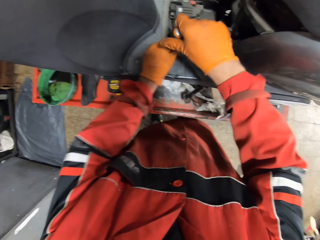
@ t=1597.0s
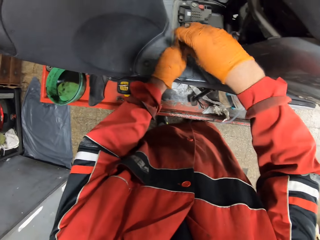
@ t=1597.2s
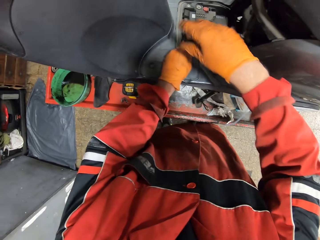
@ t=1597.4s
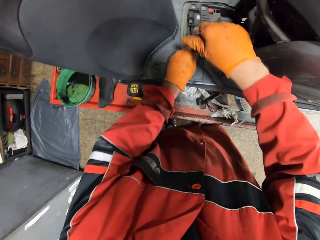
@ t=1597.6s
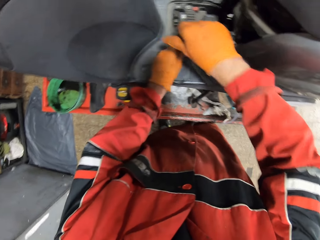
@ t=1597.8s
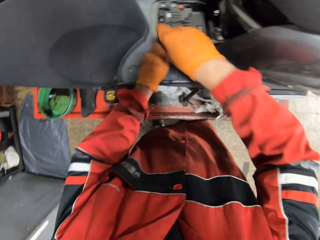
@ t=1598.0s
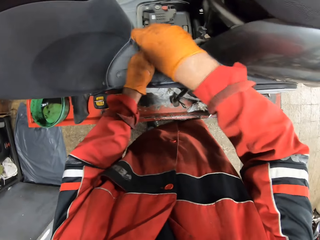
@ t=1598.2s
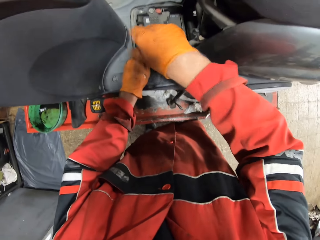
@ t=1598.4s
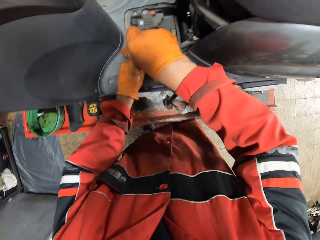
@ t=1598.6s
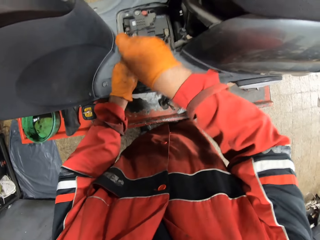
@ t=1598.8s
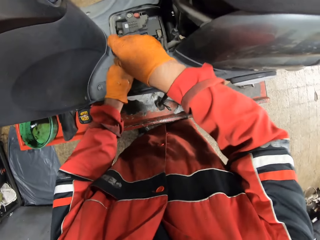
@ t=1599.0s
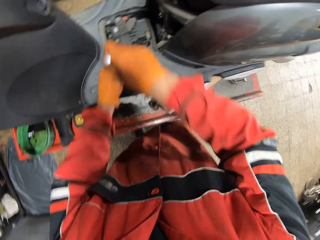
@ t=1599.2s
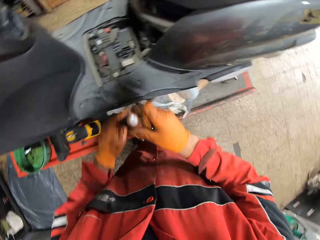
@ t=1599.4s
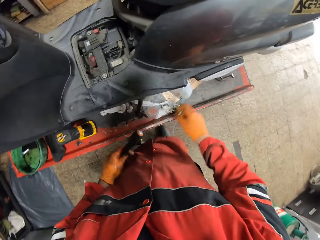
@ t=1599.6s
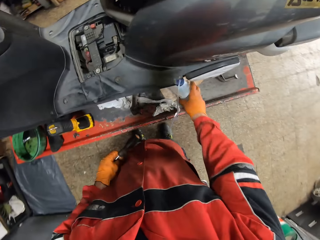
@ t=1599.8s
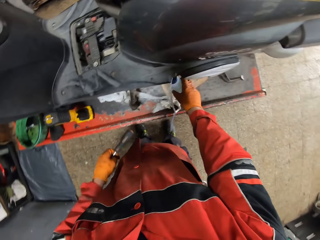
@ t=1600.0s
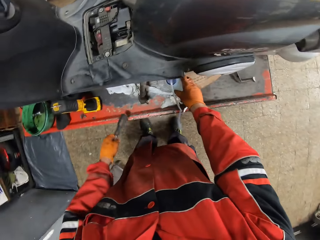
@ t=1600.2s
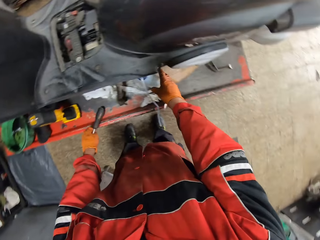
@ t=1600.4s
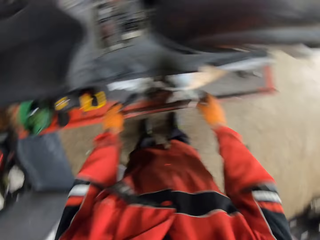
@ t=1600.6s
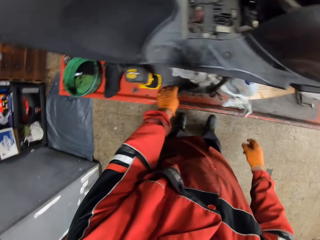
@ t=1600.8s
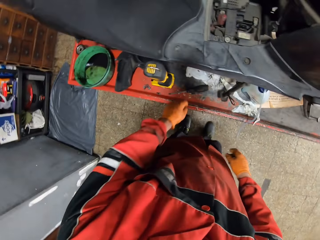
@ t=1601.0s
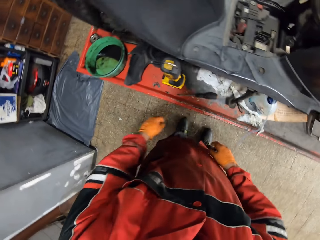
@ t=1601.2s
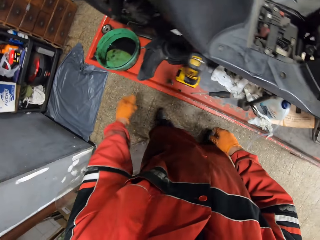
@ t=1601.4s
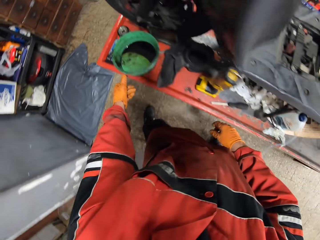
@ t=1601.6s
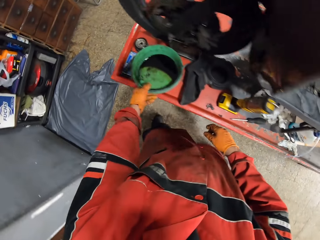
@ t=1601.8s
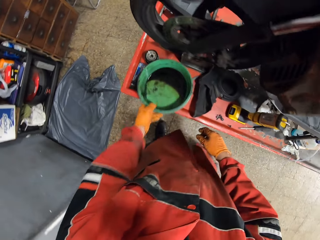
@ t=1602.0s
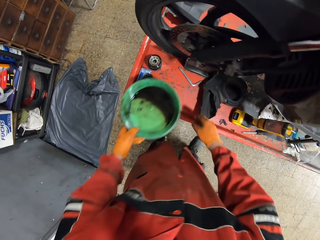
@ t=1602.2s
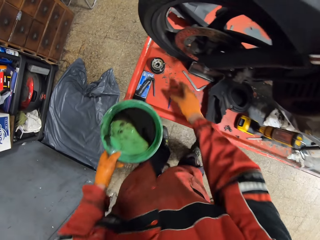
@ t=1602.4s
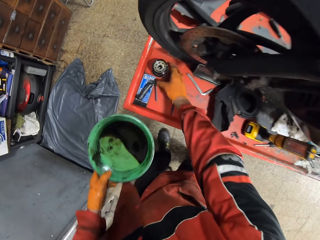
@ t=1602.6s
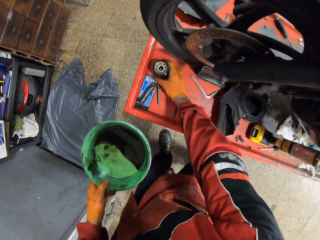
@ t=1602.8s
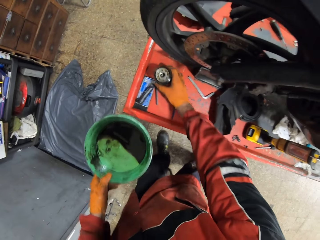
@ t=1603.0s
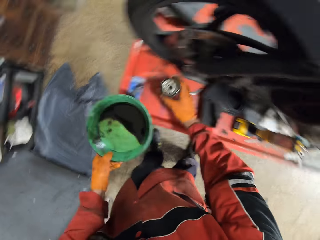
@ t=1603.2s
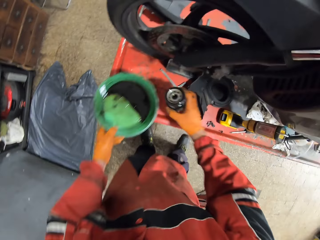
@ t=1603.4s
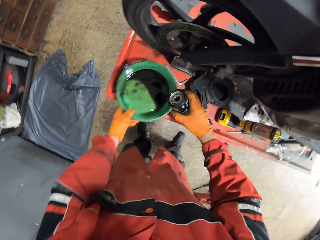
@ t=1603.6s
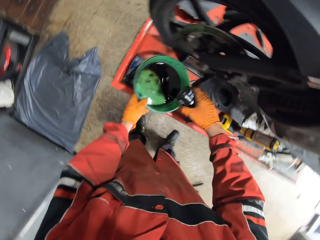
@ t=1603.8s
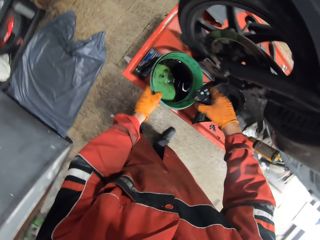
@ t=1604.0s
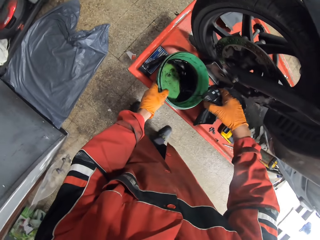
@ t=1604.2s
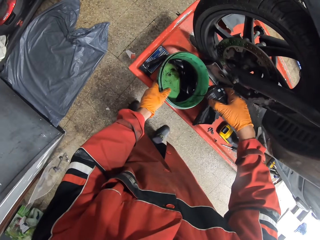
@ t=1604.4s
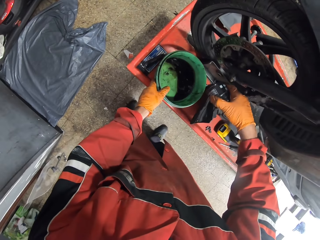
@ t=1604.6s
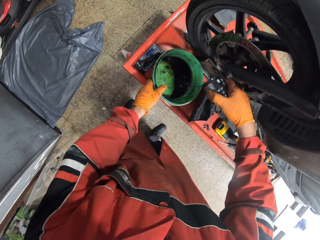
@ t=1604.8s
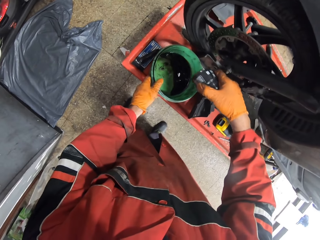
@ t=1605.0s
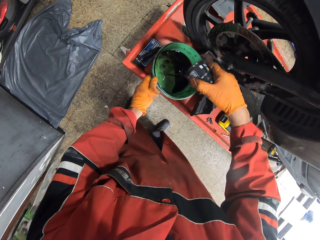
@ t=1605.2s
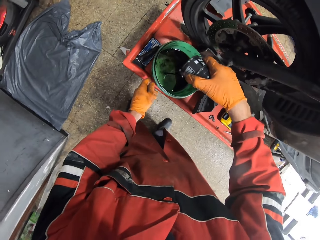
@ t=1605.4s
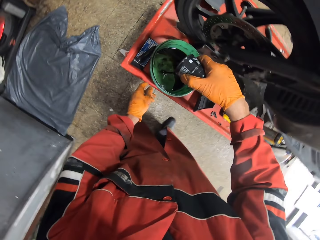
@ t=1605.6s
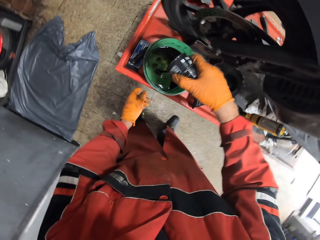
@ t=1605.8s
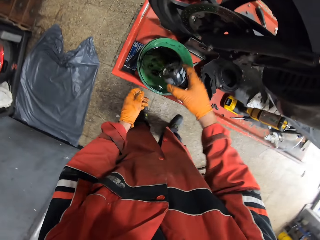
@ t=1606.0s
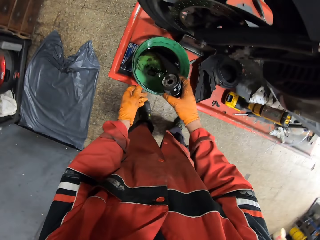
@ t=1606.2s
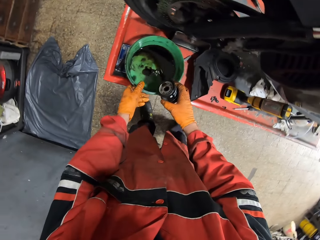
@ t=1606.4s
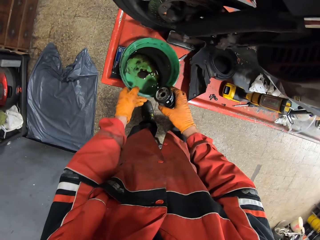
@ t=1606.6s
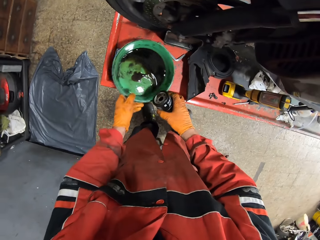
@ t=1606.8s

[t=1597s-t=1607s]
The camera wearer screws a part of the motorcycle. He touches a bottle of oil. He drops the screwdriver on the workbench with his left hand. He picks a bowl of oil from the workbench with his left hand. He picks an oil filter from the workbench with his right hand. He drops the bowl of oil on the workbench. He pours oil from the oil filter into the bowl of oil.

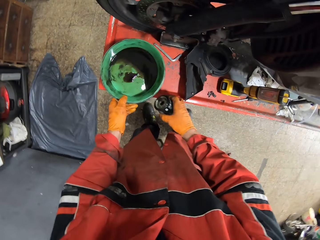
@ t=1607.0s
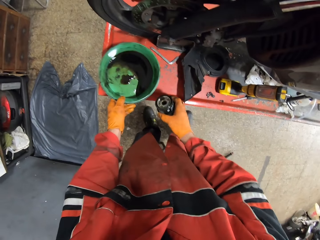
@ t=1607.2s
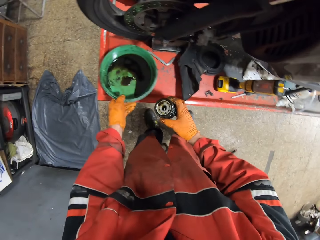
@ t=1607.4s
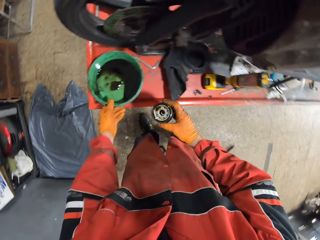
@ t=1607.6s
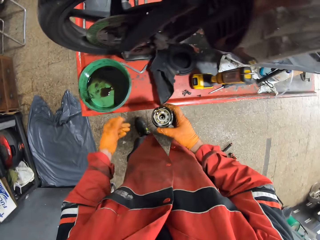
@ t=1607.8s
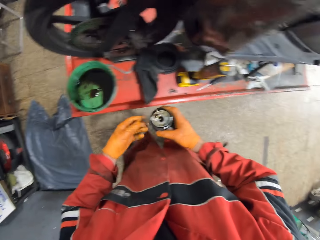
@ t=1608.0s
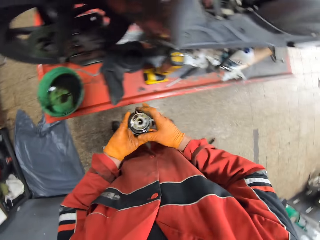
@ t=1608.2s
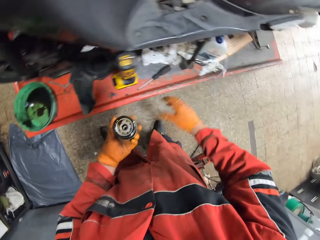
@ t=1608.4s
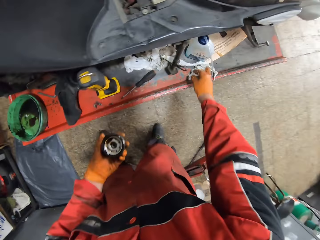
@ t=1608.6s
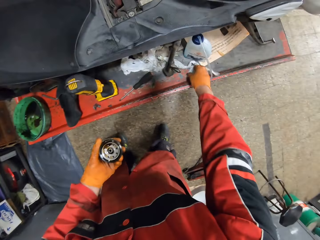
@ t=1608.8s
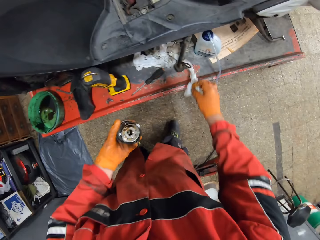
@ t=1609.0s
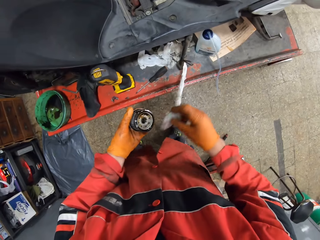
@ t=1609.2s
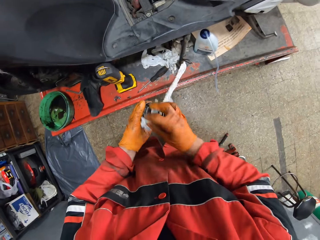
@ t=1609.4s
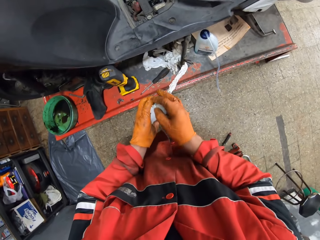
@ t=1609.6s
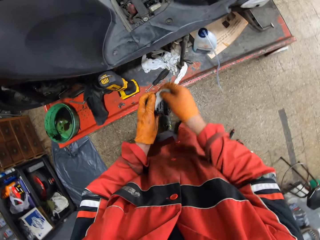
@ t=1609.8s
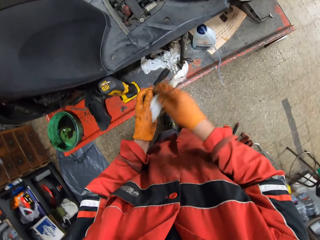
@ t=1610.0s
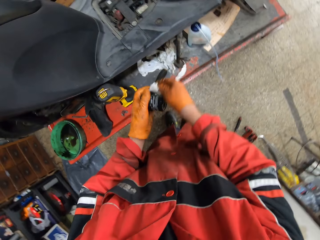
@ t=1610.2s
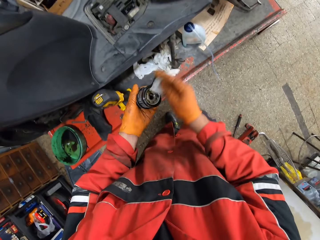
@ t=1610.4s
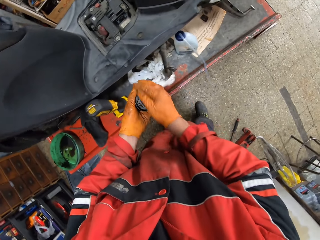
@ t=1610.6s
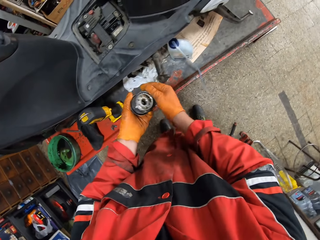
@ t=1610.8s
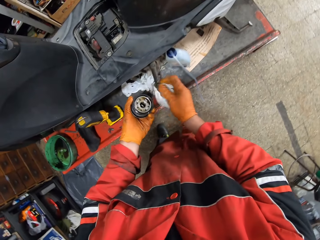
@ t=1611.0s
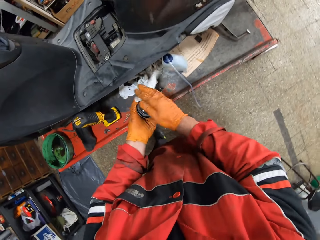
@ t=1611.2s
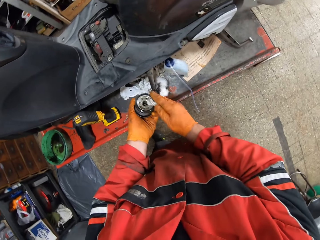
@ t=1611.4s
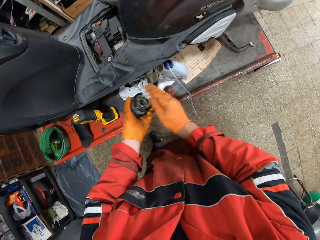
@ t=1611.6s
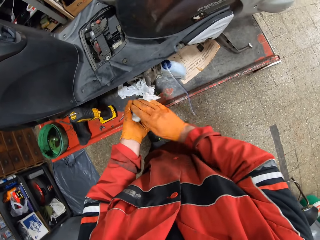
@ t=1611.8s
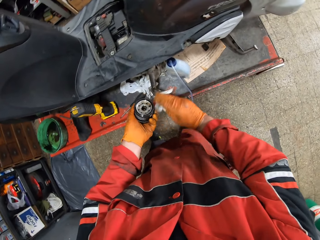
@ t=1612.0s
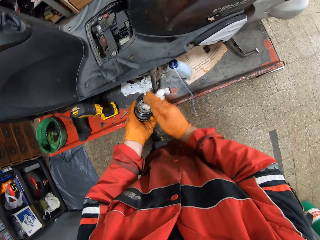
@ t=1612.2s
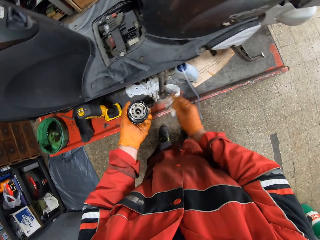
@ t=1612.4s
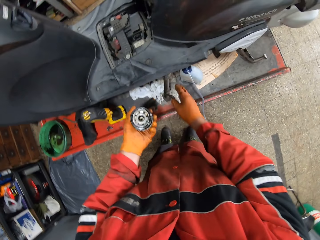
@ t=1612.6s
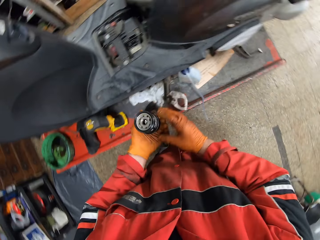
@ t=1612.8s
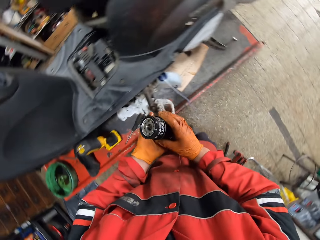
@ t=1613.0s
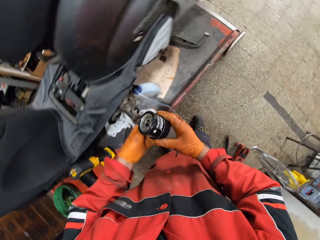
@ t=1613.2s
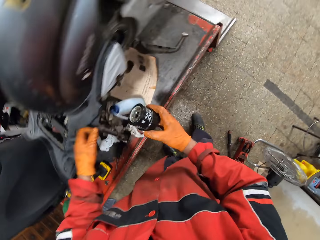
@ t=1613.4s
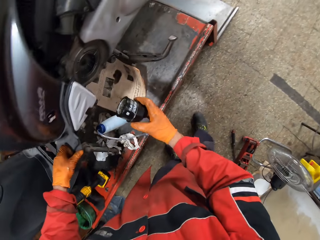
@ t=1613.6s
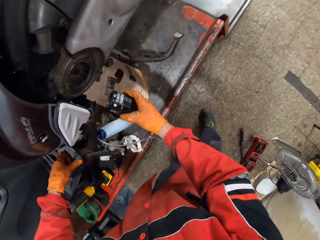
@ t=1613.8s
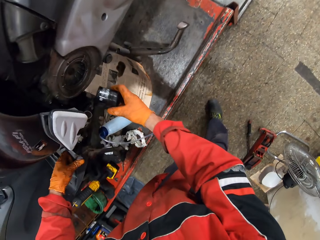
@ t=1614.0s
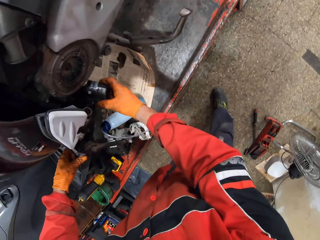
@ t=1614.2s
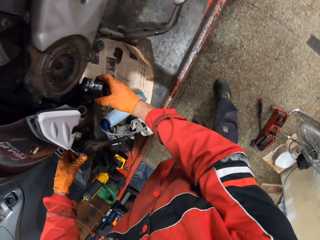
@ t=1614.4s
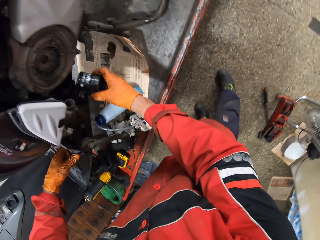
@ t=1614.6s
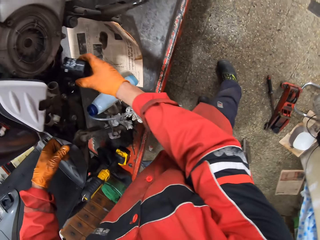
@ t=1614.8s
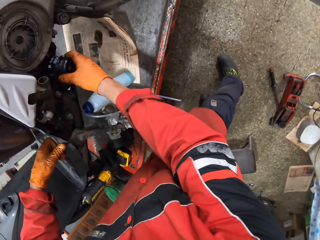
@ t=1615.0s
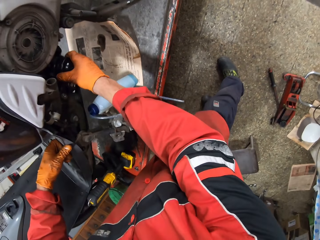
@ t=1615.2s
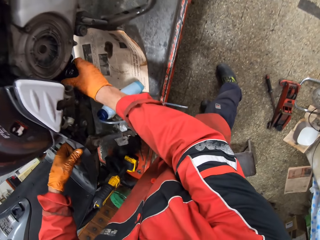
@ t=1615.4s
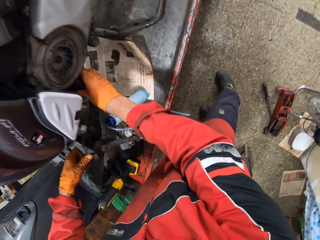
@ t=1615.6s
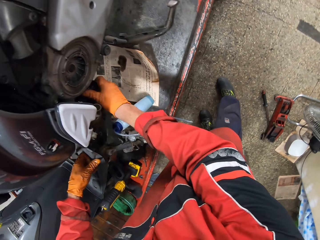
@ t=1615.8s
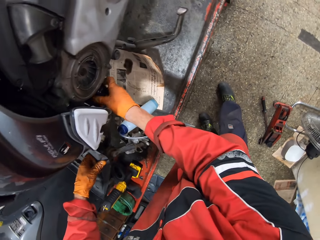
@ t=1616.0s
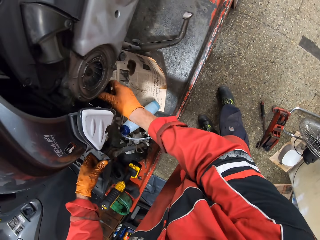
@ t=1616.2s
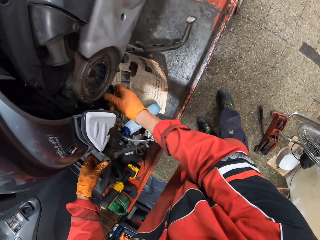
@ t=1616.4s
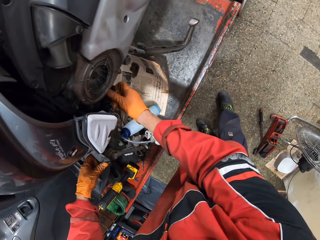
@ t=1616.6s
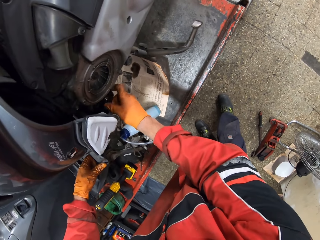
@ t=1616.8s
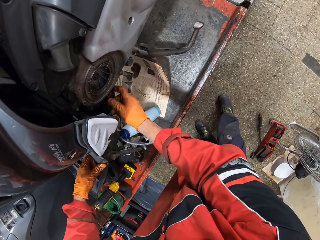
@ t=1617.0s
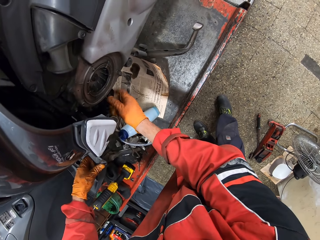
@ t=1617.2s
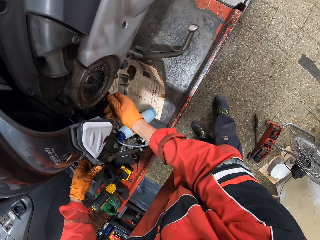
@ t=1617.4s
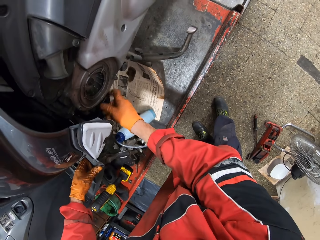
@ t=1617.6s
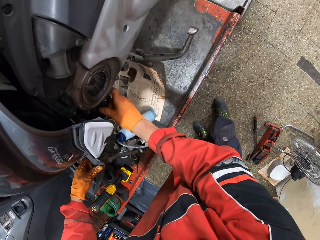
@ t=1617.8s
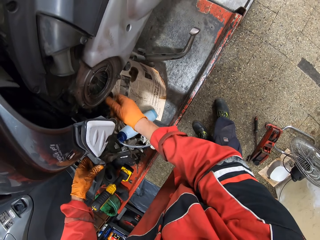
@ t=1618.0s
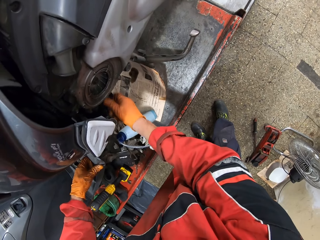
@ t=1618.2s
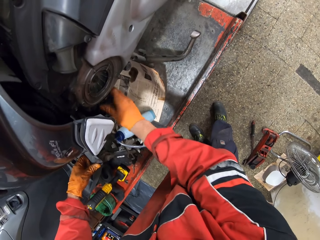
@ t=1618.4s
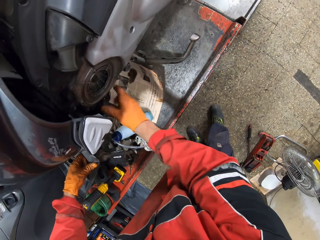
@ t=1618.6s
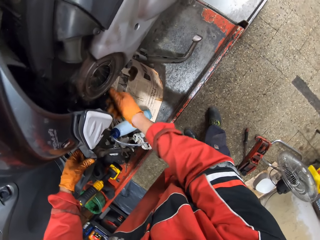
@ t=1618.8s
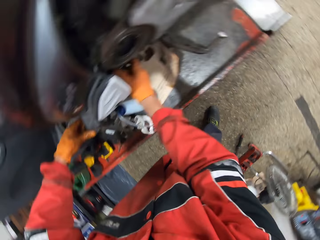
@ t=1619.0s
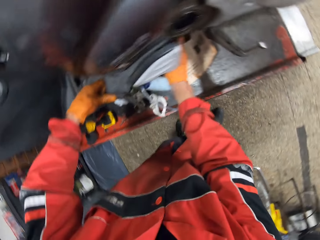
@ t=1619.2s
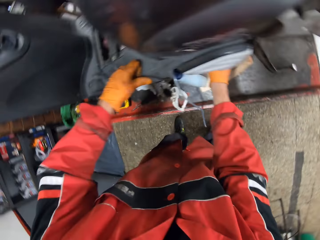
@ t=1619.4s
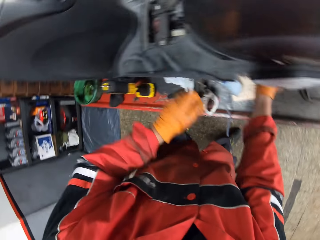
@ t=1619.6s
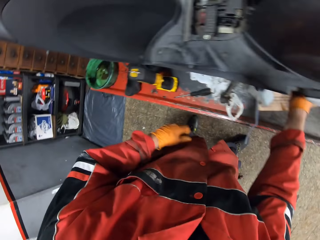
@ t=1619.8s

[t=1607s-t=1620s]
The camera wearer holds the oil filter. He picks a tissue from the workbench with his right hand. He wipes the top of the oil filter with the tissue. He drops the tissue on the workbench with his right hand. He replaces the motorcycle oil filter with his right hand.
